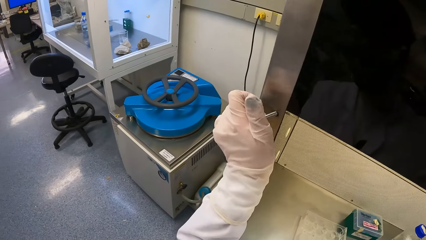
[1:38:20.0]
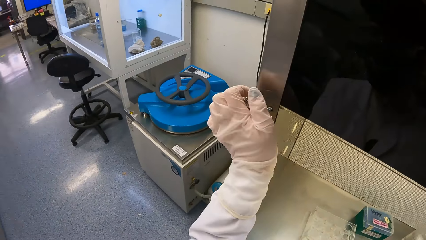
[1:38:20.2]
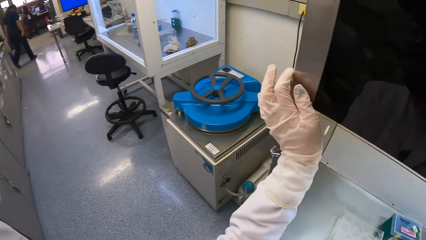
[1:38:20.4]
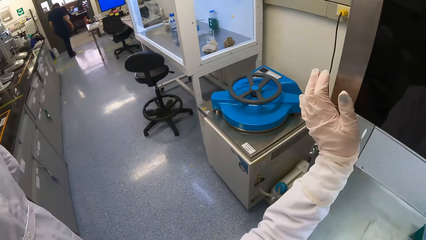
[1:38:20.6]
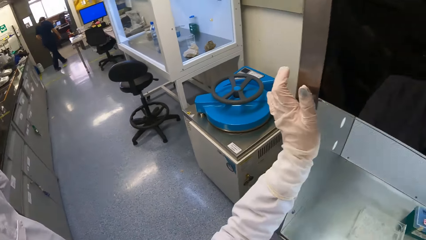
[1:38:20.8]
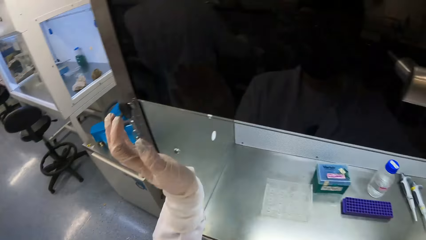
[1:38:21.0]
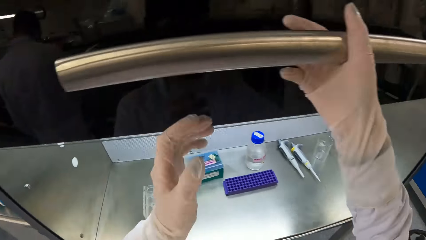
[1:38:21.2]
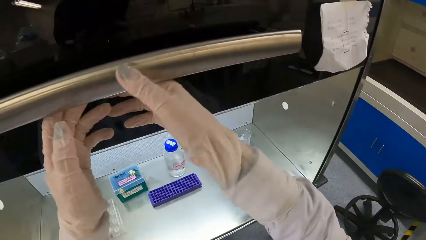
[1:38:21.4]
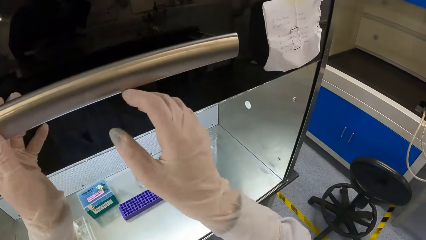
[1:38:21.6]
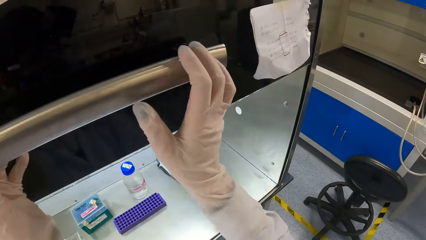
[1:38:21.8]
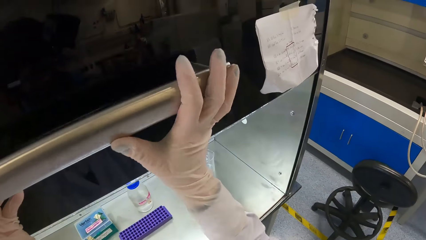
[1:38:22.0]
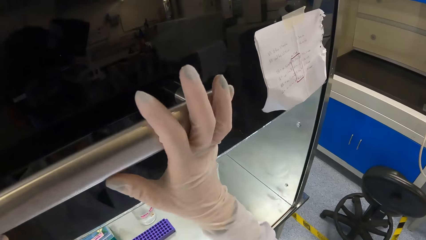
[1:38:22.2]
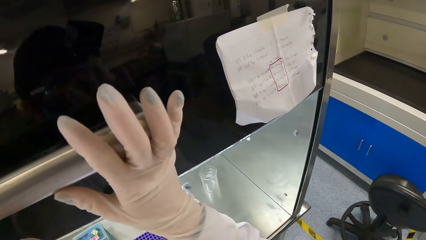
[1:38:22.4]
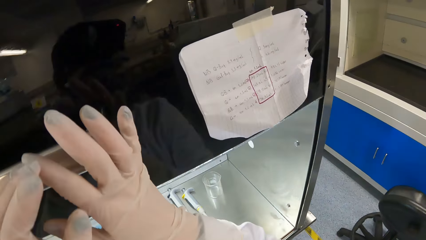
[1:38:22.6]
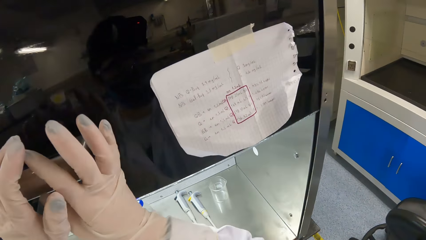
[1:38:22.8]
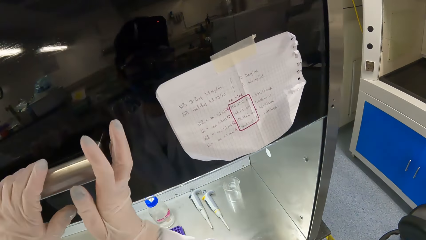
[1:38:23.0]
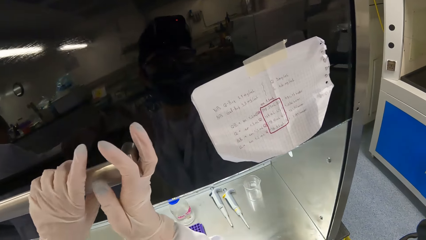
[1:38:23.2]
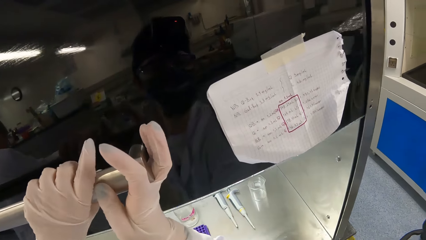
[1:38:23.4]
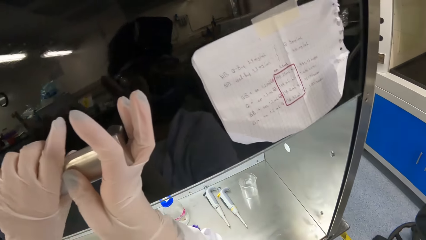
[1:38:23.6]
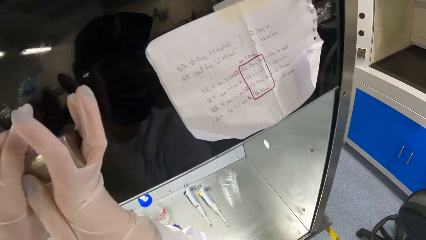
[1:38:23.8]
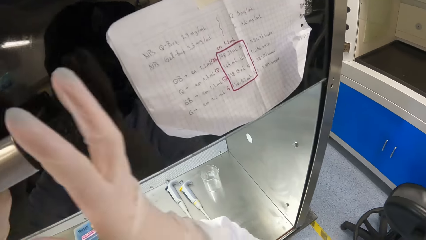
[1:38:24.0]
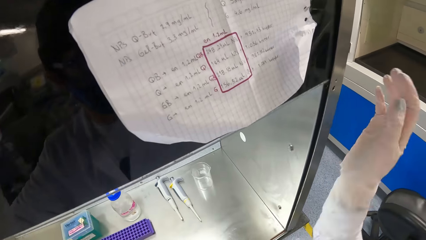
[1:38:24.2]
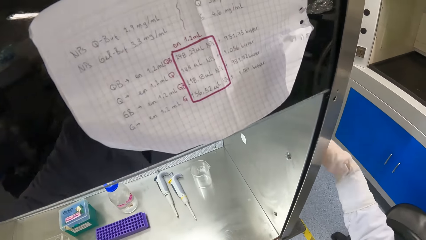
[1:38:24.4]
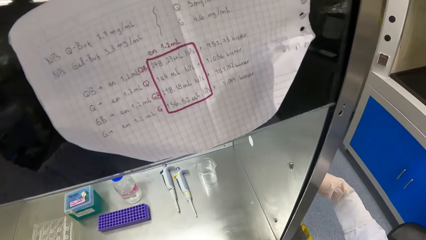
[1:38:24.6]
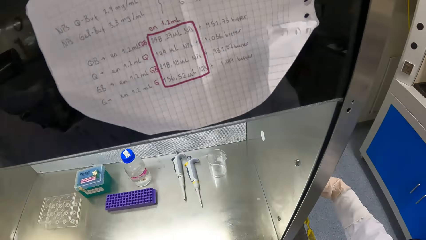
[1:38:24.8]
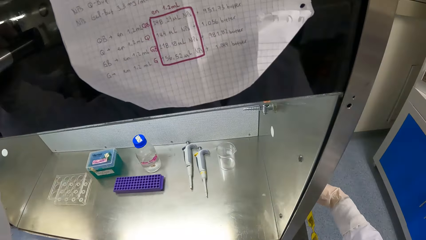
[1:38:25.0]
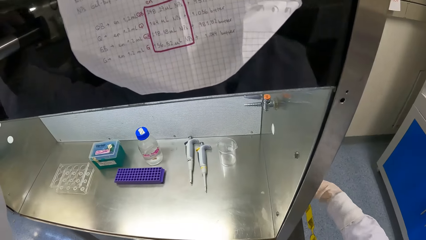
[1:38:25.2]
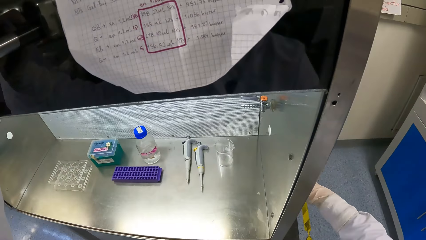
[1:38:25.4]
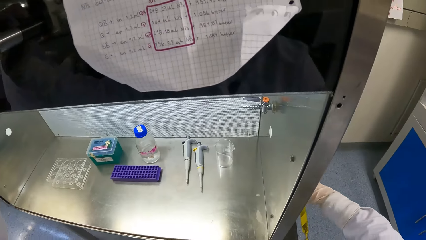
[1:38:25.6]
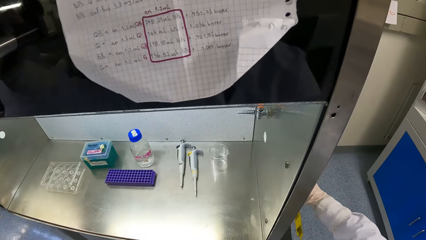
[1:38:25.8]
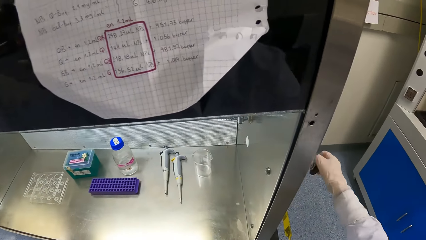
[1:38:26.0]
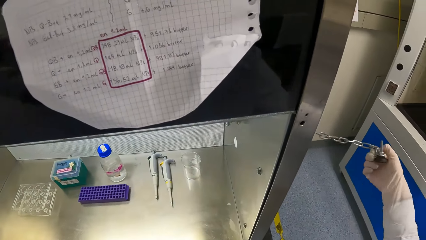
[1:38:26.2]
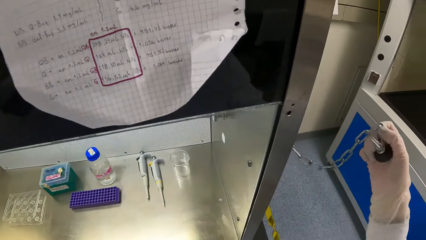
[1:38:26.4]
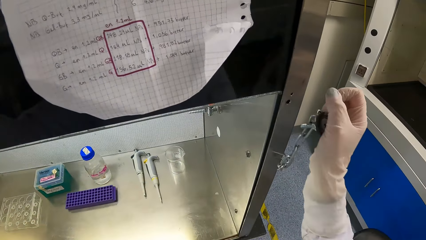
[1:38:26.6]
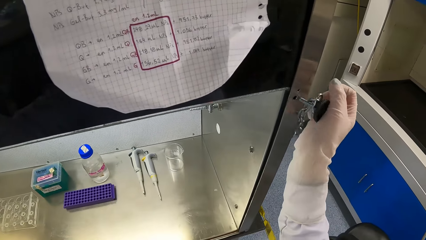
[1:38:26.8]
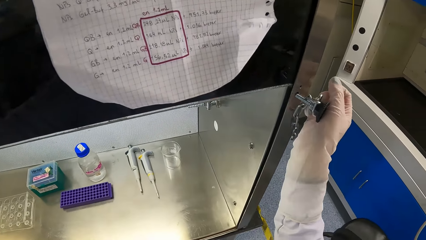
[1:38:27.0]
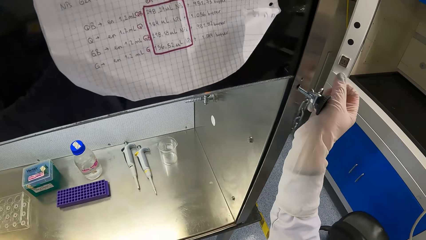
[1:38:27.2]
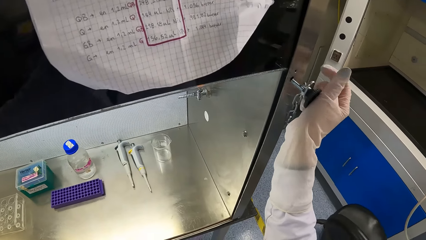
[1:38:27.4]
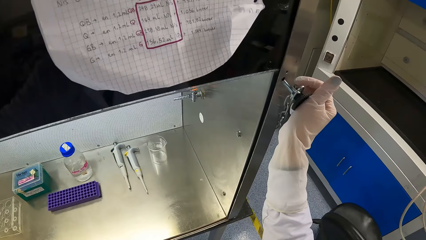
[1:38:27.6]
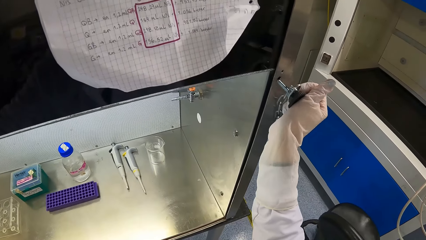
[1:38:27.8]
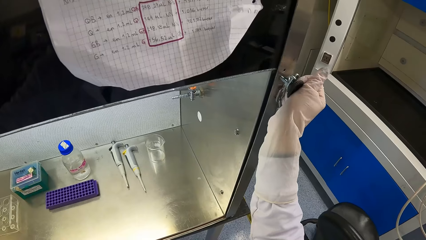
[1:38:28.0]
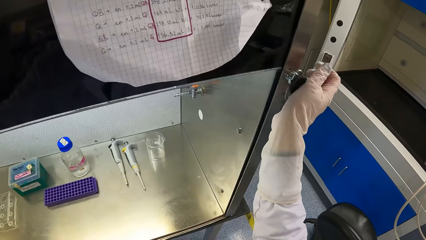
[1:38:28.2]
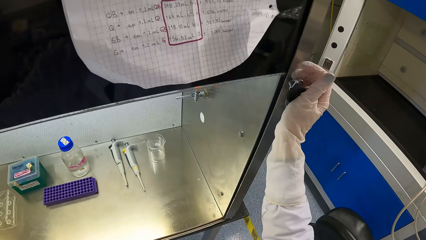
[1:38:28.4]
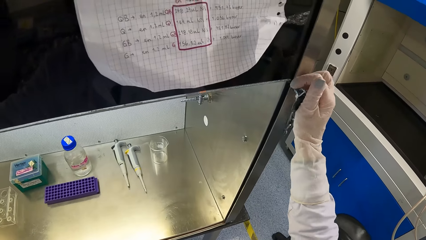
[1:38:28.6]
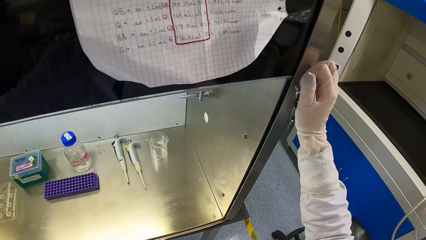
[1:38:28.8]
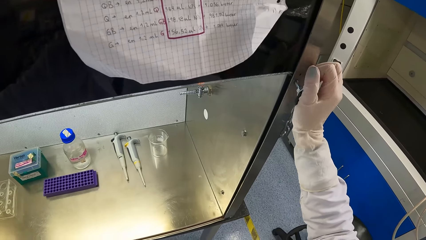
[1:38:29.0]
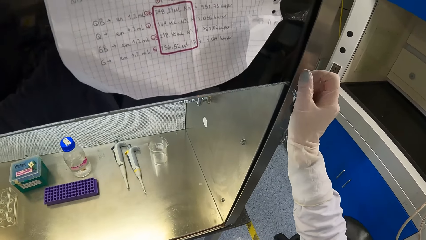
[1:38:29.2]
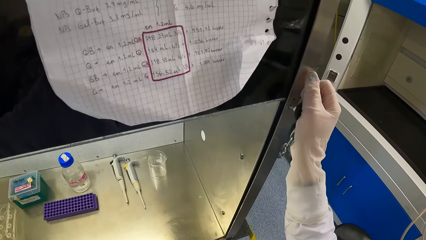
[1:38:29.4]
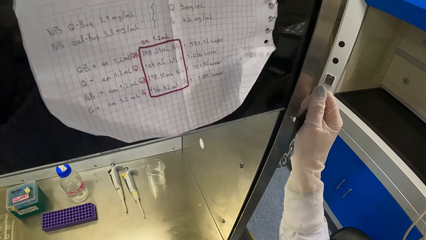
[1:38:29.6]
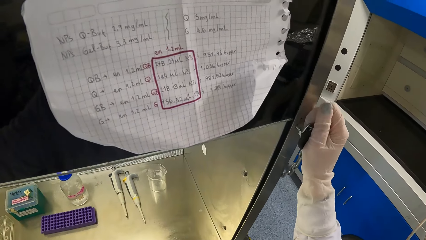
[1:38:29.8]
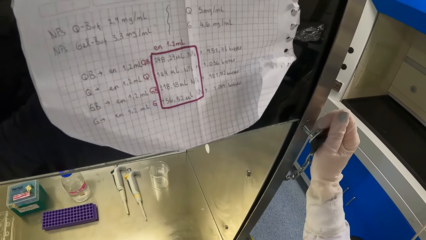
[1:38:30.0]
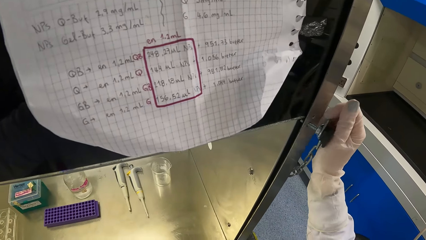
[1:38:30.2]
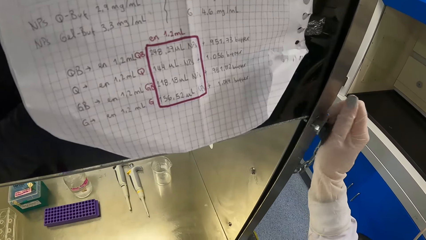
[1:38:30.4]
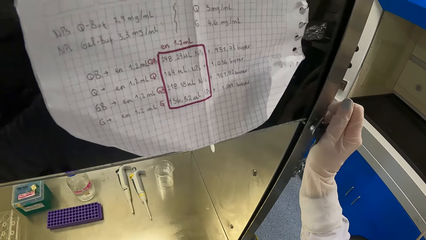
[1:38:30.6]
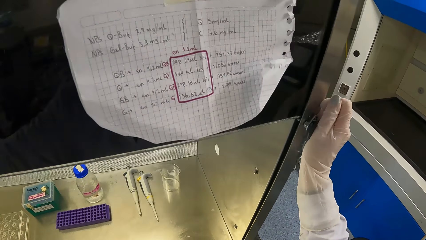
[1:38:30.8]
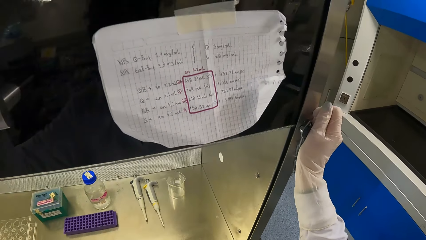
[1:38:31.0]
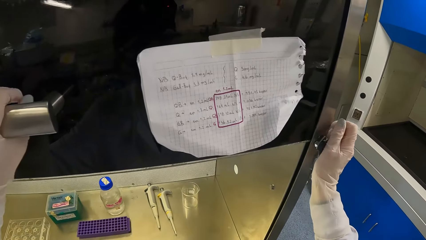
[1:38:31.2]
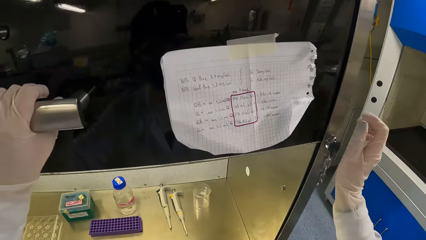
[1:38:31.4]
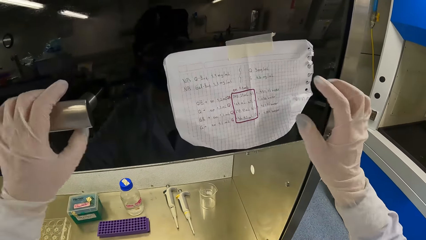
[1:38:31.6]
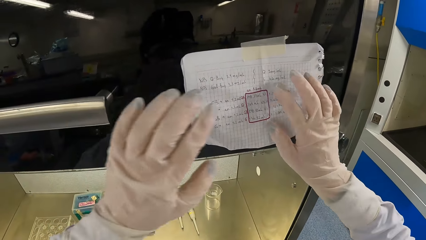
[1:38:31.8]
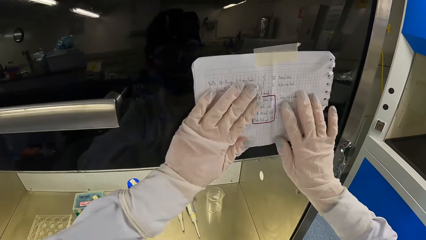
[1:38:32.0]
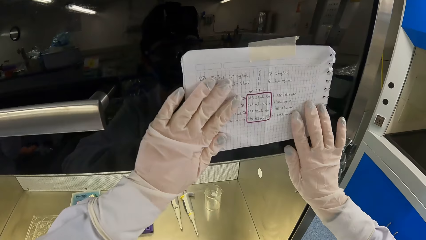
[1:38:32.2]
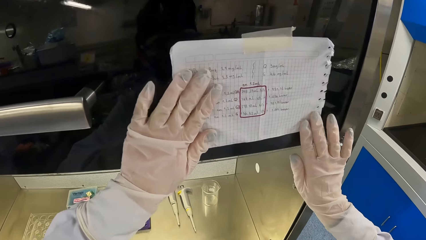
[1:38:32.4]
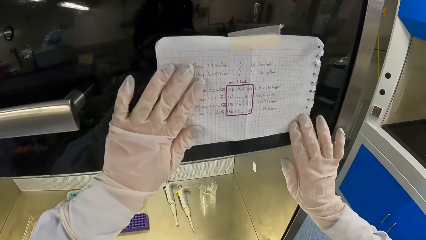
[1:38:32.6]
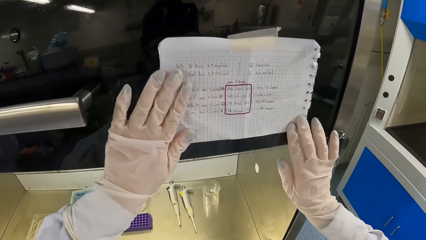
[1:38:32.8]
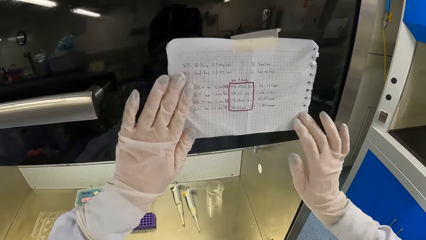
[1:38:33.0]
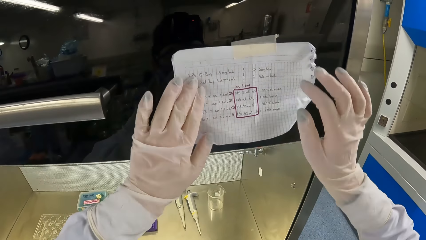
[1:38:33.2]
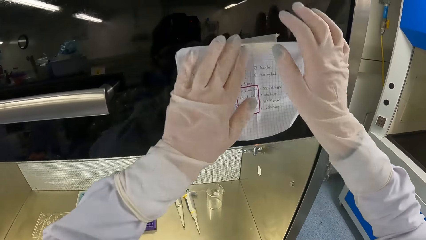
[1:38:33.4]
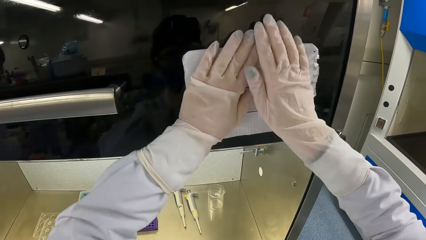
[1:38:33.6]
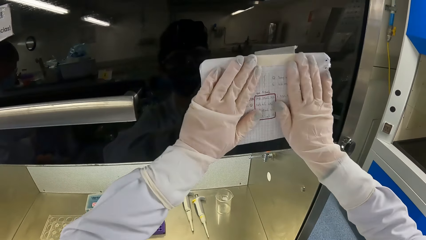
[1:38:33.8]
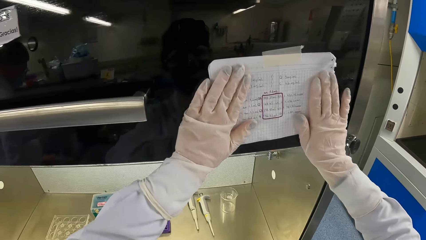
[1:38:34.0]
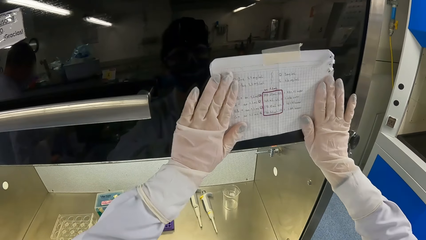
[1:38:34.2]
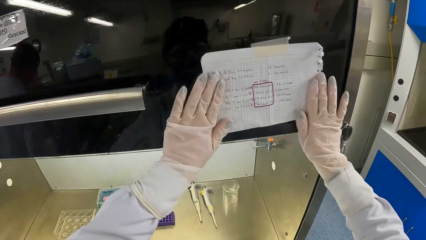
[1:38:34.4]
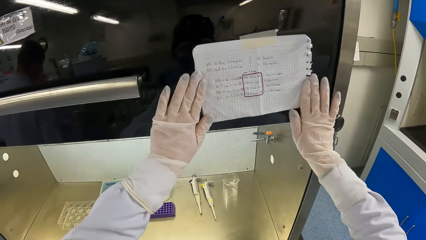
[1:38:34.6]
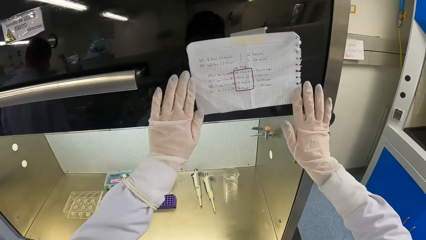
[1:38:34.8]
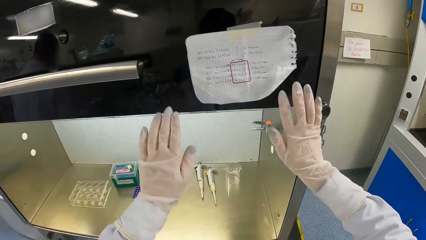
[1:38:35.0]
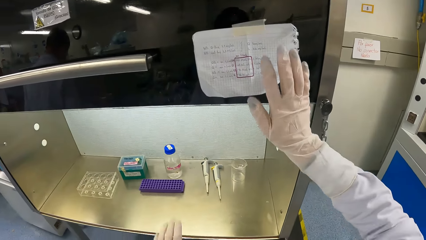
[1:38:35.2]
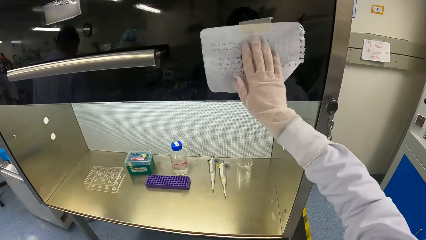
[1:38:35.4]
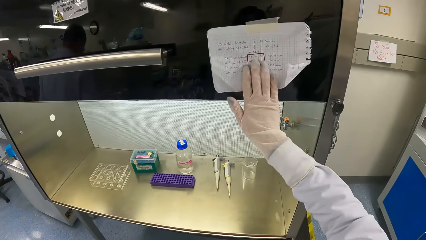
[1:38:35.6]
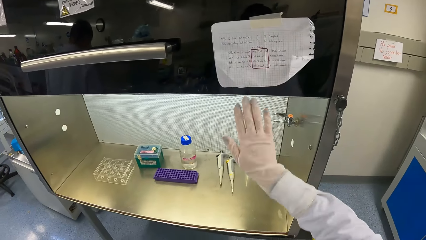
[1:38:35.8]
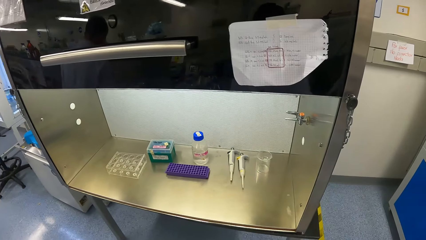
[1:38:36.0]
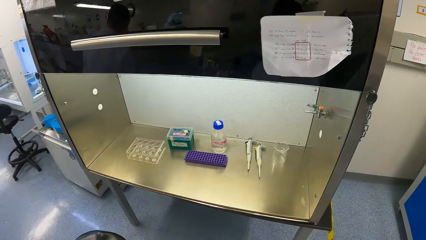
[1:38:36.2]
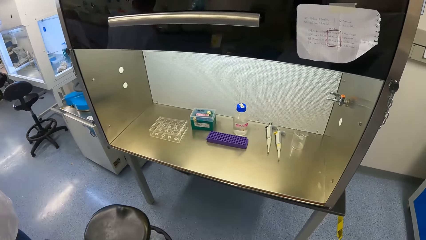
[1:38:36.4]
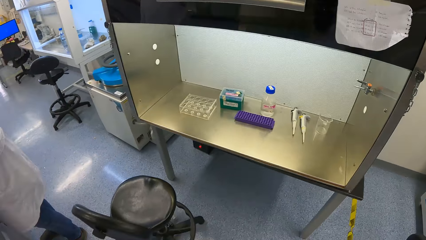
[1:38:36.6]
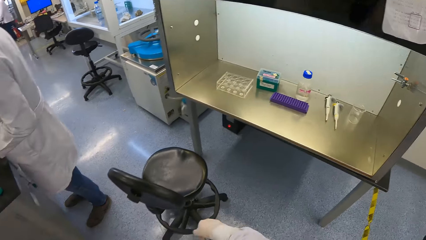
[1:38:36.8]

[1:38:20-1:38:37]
The camera wearer inserts the lock key in the biosafety cabinet with her left hand. She holds the door handle of the biosafety cabinet with both hands. She pulls the door of the biosafety cabinet with both hands. She removes a lock key from the side of the biosafety cabinet with her right hand. She inserts the lock key in the biosafety cabinet with her right hand. She straightens a paper on the biosafety cabinet with both hands. She places both hands on the taped paper. She places the right hand on the paper.
